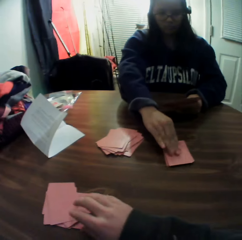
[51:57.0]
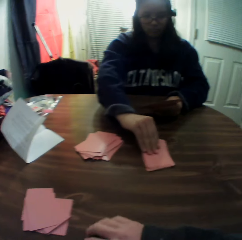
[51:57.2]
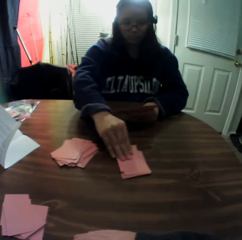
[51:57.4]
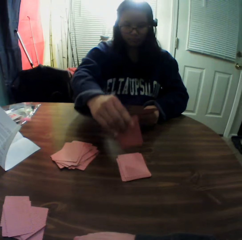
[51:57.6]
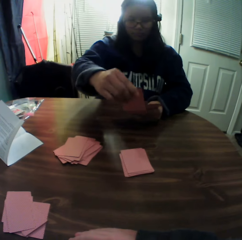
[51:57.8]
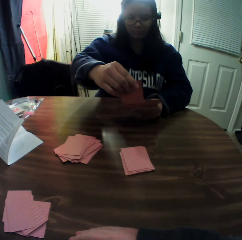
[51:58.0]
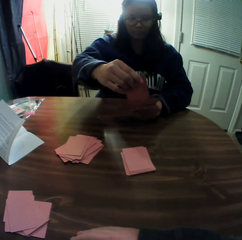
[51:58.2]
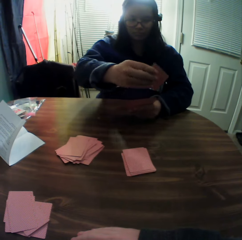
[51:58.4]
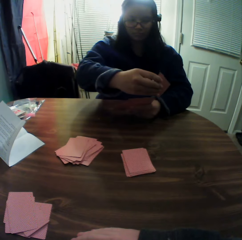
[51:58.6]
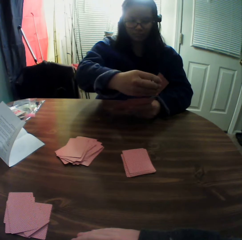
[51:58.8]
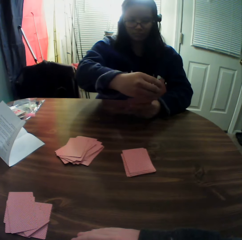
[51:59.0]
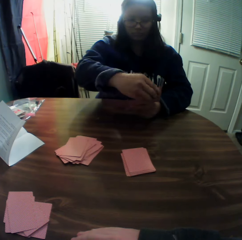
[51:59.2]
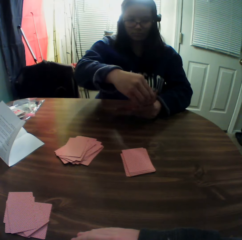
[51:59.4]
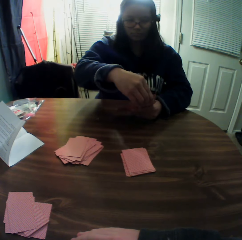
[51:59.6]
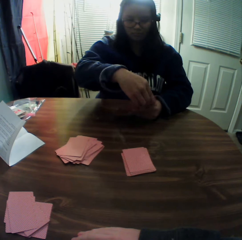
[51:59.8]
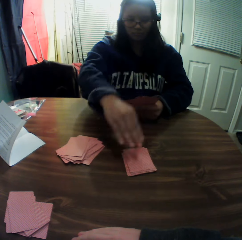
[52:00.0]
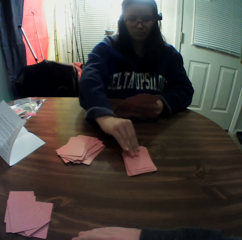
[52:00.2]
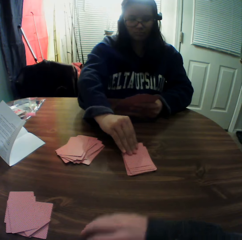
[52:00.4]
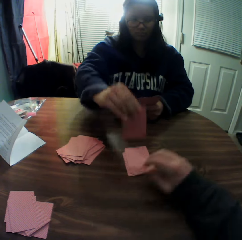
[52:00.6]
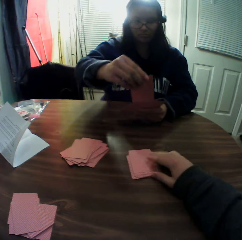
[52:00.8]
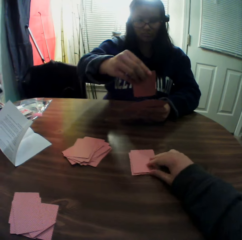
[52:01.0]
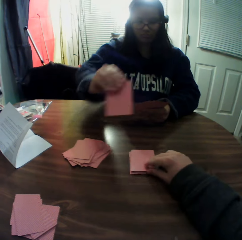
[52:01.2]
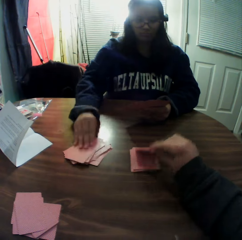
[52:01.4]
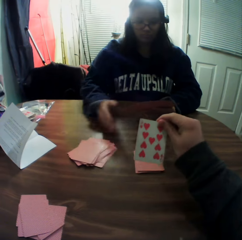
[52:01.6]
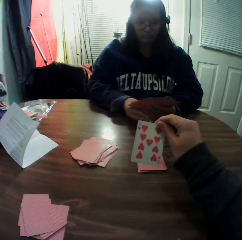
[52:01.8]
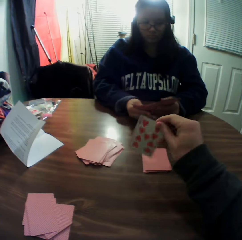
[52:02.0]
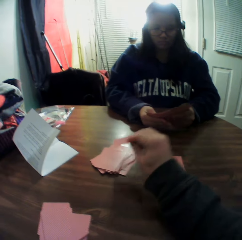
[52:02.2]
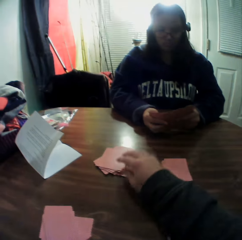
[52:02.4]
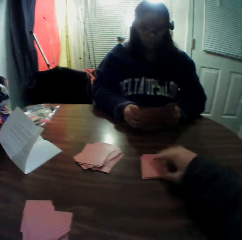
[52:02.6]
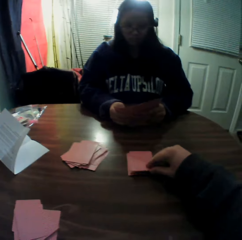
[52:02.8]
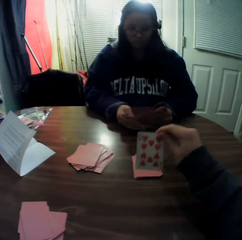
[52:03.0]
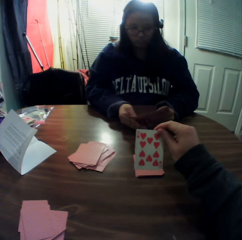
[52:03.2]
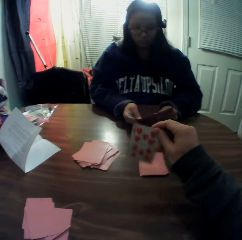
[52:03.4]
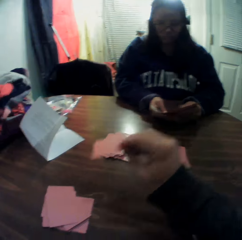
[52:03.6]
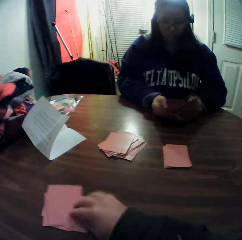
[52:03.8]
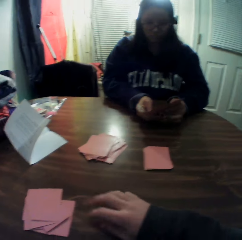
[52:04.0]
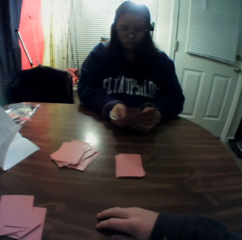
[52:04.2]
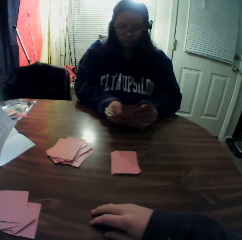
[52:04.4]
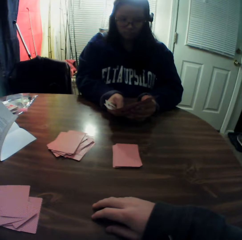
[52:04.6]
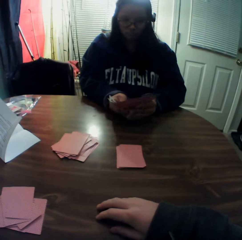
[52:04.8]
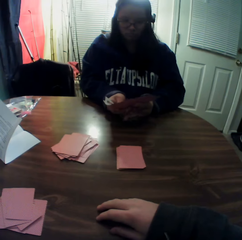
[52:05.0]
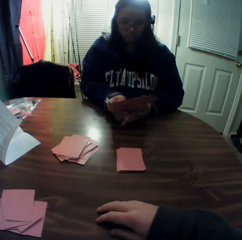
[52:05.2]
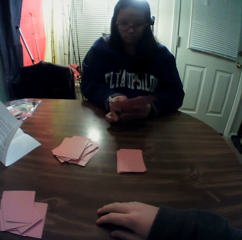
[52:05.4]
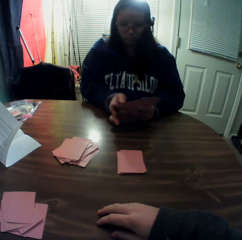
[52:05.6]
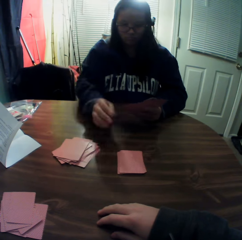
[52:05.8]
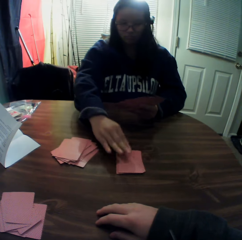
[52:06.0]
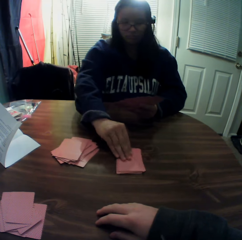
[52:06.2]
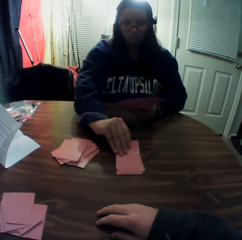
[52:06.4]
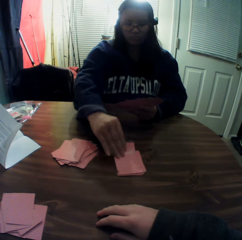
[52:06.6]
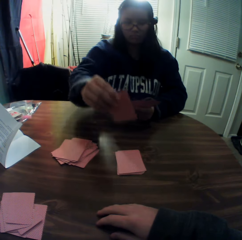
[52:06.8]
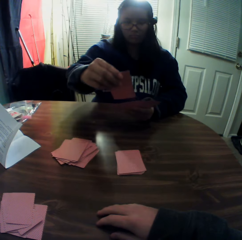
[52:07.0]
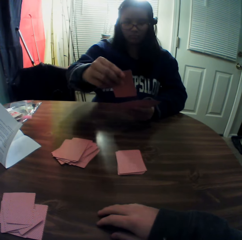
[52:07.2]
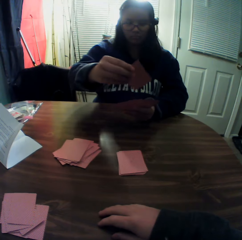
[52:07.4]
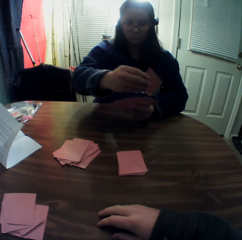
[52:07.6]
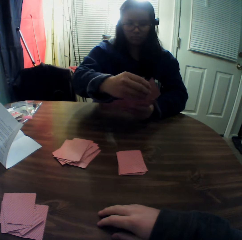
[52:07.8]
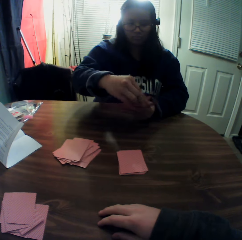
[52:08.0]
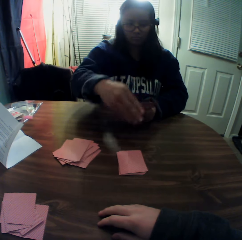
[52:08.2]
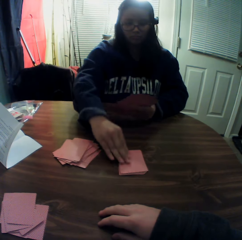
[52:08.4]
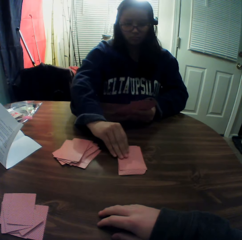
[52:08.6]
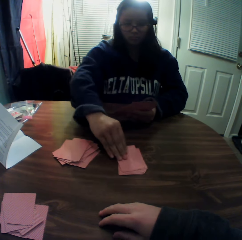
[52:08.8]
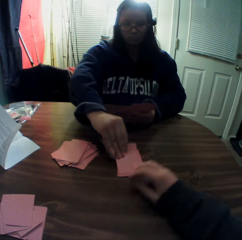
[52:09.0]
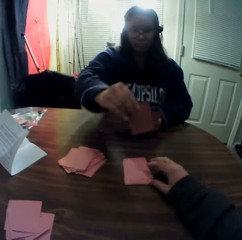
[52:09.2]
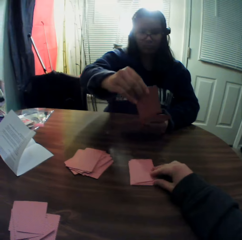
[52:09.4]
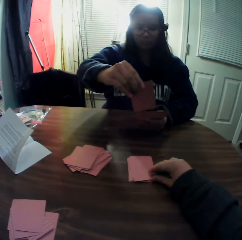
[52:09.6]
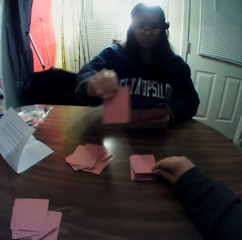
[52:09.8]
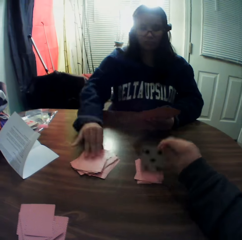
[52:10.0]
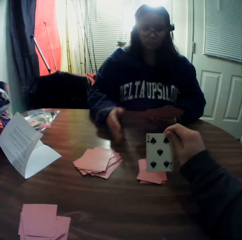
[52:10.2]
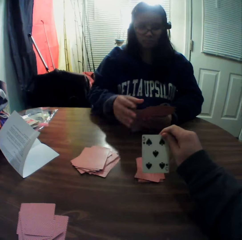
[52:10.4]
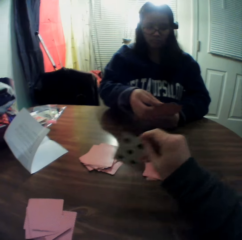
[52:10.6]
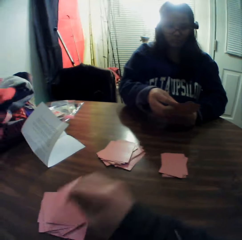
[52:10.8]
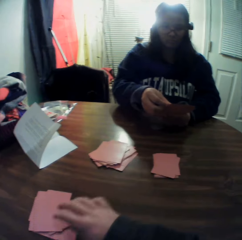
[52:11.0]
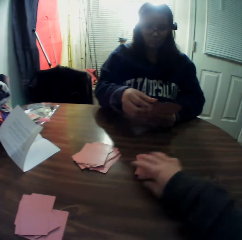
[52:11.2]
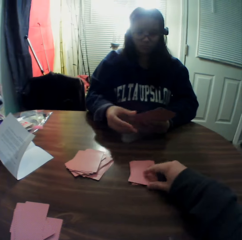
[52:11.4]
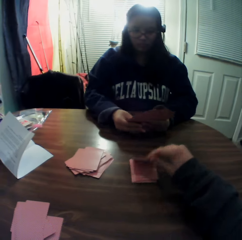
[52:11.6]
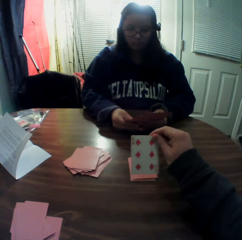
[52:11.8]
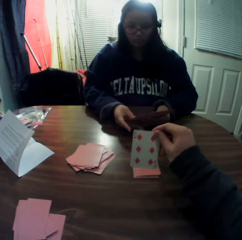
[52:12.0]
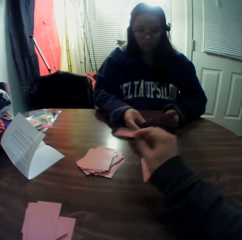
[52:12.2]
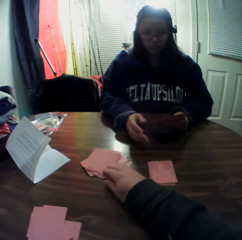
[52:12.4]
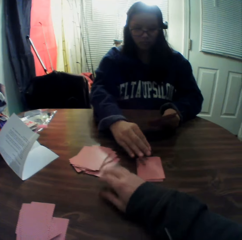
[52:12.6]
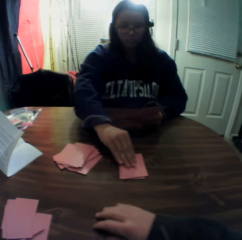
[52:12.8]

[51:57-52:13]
The camera wearer drops the card onto the table. The woman picks a card from the stack of cards on the table with her right hand. She checks the card. She puts the card in the bunch of cards. She passes the card to her left hand. She picks a card from the stack of cards on the table with her right hand. She checks the card. The camera wearer picks a card from the stack of cards on the table with his right hand. The woman drops the card onto the table. The camera wearer looks at the card. He drops the card onto the table. He picks a card from the stack of cards on the table with his right hand. He looks at the card. He drops the card onto the table. The woman looks at the cards. She picks a card from the stack of cards on the table with her right hand. She checks the card. She passes the card to her left hand. She picks a card from the stack of cards on the table with her right hand. She looks at the card. The camera wearer picks a card from the stack of cards on the table with his right hand. The woman drops the card onto the table. The camera wearer drops the card onto the table. He picks a card from the stack of cards on the table with his right hand. He looks at the card. He drops the card onto the table.

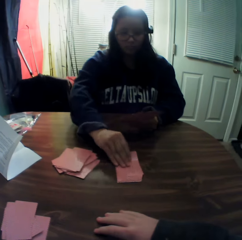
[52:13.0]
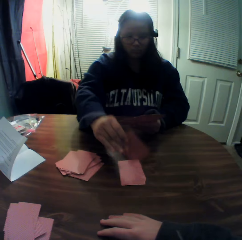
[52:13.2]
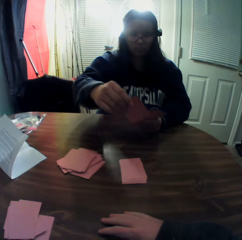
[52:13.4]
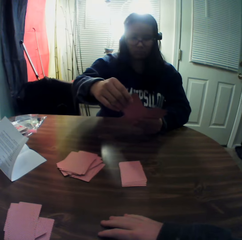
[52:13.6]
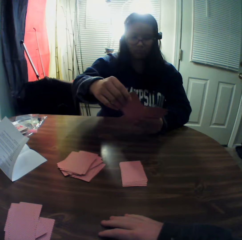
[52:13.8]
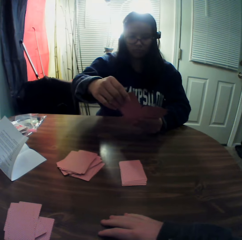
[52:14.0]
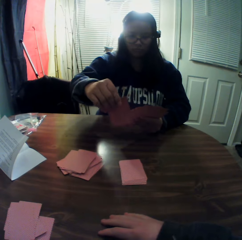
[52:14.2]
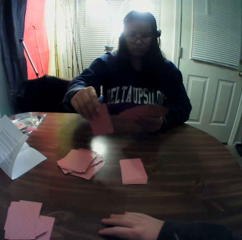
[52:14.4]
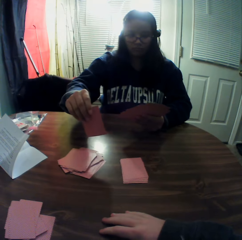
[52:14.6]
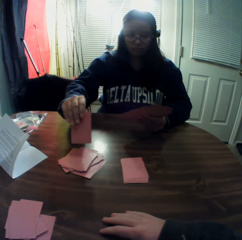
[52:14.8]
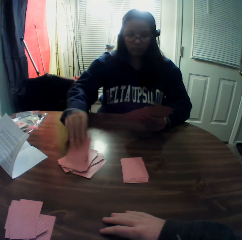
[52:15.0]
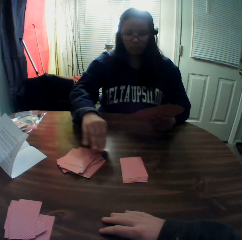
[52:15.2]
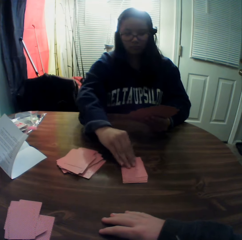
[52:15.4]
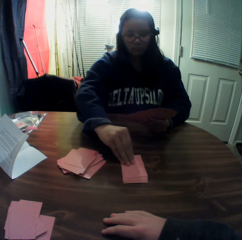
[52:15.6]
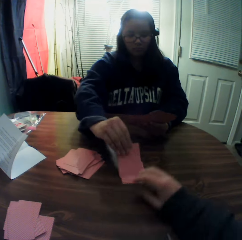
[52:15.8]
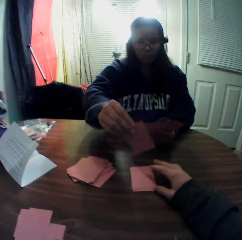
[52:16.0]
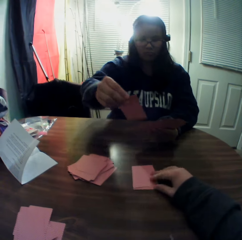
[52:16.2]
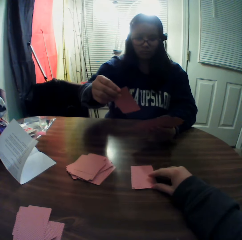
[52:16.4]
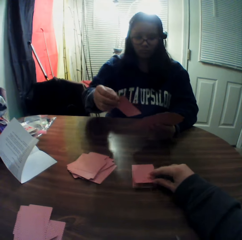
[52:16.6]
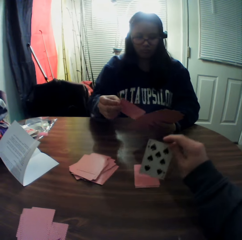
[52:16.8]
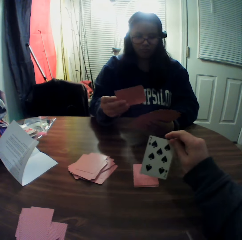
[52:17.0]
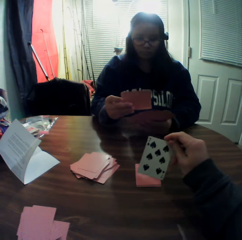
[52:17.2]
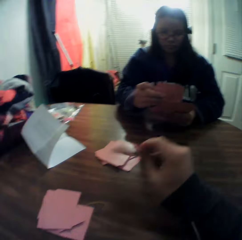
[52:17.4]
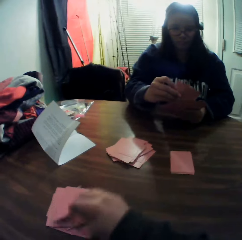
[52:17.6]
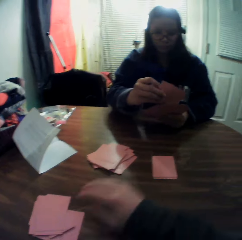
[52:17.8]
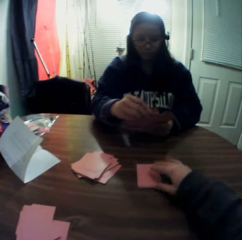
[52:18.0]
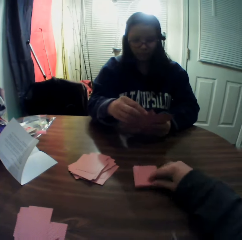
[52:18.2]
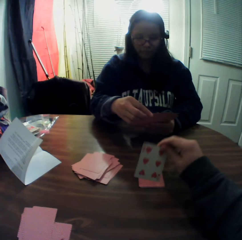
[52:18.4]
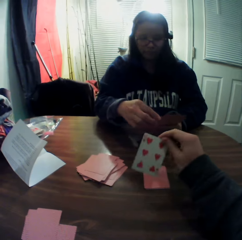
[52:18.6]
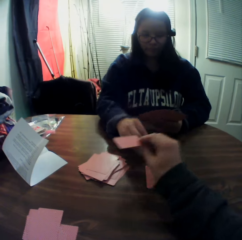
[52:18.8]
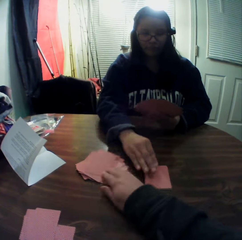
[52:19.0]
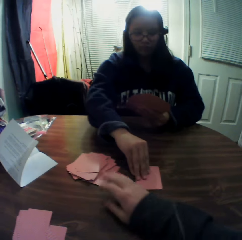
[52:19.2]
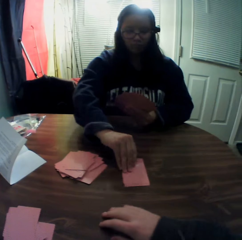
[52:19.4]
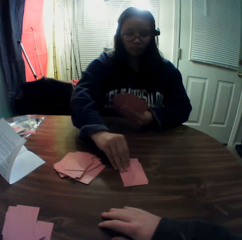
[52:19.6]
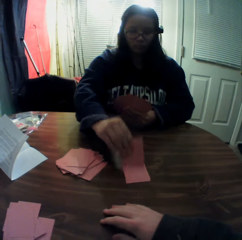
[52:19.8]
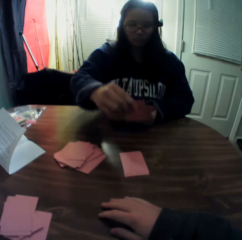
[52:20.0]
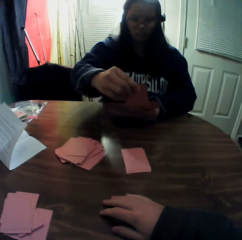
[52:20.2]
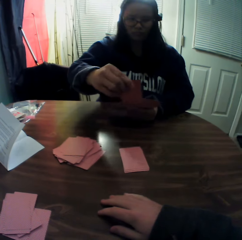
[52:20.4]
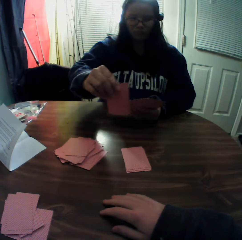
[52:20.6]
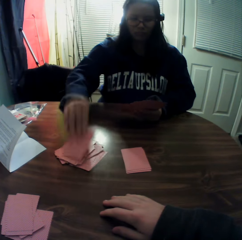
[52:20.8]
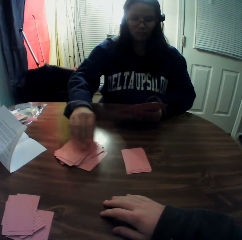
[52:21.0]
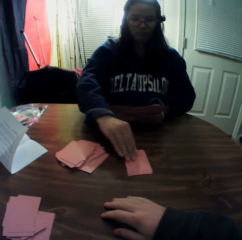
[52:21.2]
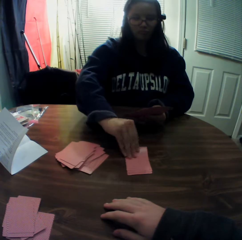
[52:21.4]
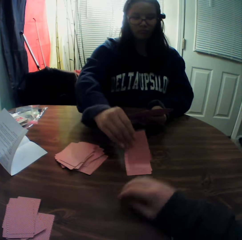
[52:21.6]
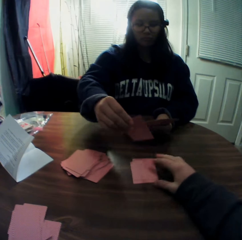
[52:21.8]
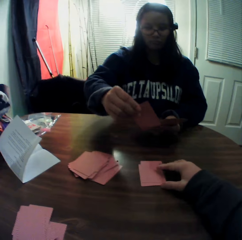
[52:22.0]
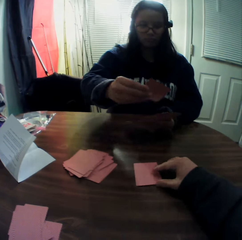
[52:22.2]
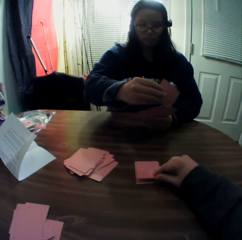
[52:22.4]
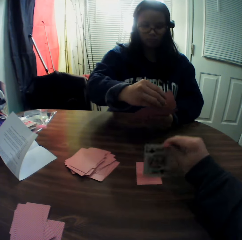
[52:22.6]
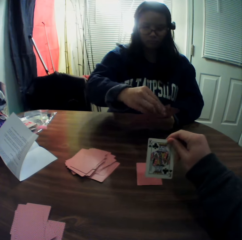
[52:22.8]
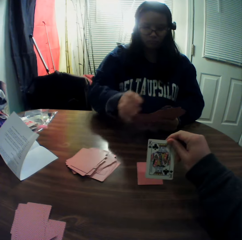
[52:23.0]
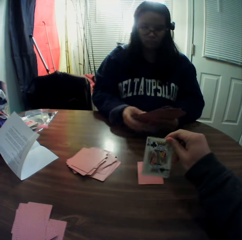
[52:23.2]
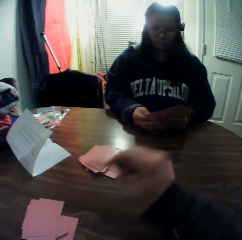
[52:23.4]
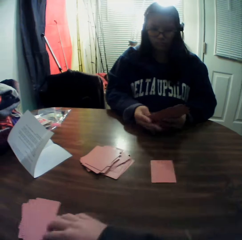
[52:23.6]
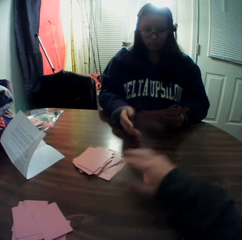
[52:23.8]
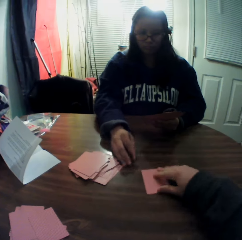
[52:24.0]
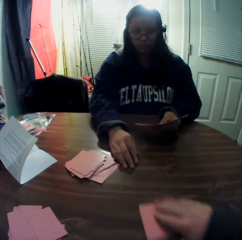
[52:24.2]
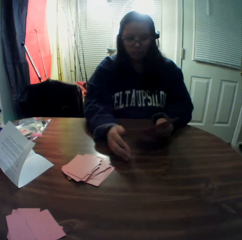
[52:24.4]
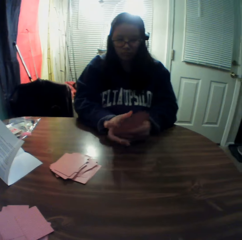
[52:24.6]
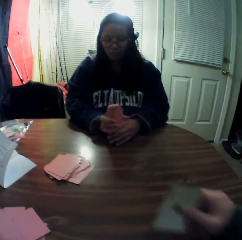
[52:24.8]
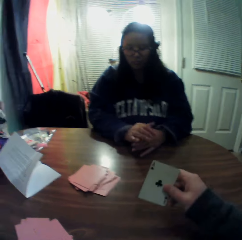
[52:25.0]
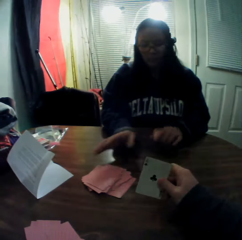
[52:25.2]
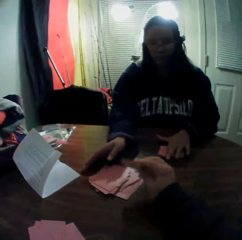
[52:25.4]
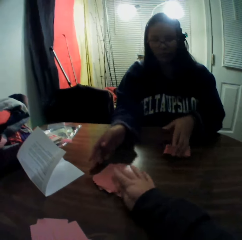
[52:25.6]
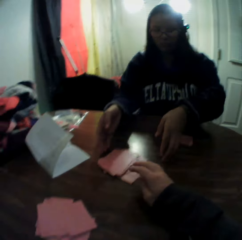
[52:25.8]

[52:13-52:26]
A woman collects a card. The camera wearer picks a card from the stack of cards on the table with his right hand. The woman checks the card. She drops the card onto the table. She picks a card from the stack of cards on the table with her right hand. She looks at the card. The camera wearer picks a card from the stack of cards on the table with his right hand. He checks the card. The woman passes the card to her left hand. The camera wearer drops the card onto the table. He picks a card from the stack of cards on the table with his right hand. He checks the card. He drops the card onto the table. The woman picks a card from the stack of cards on the table with her right hand. She looks at the card. She drops the card onto the table. She picks a card from the stack of cards on the table with her right hand. She looks at the card. She passes the card to her left hand. The camera wearer picks a card from the stack of cards on the table with his right hand. He checks the card. He drops the card onto the table. He picks a card on the table with his right hand. He drops the card onto the table.
